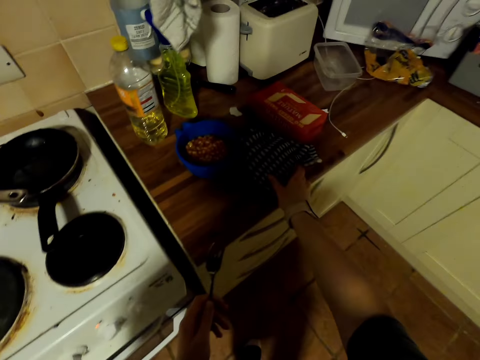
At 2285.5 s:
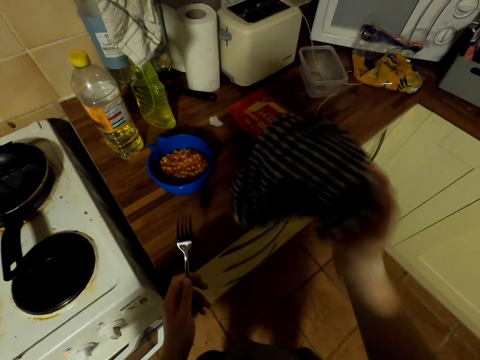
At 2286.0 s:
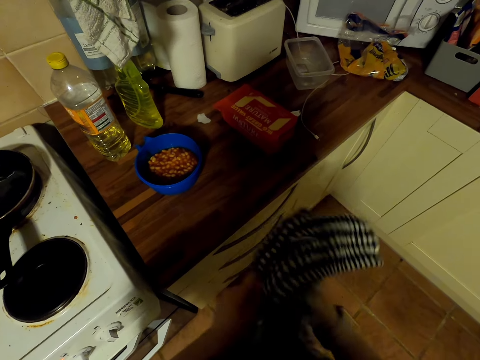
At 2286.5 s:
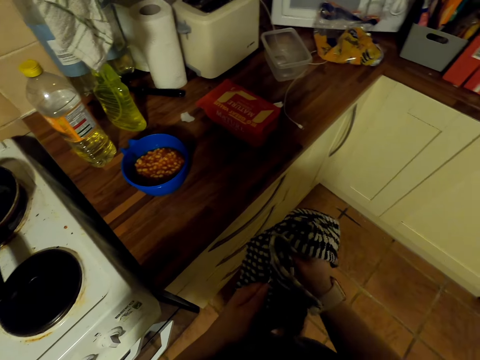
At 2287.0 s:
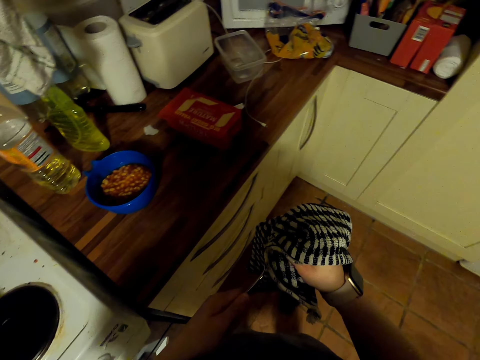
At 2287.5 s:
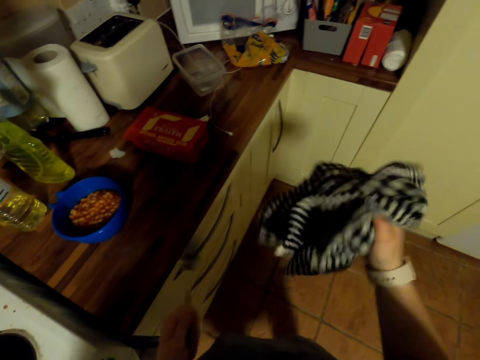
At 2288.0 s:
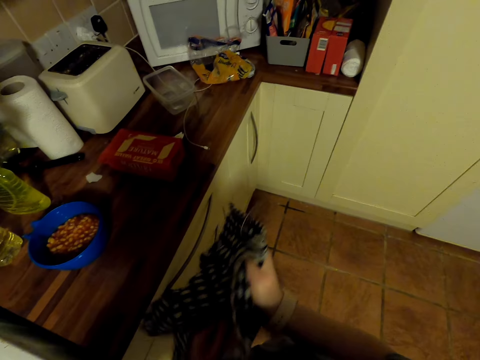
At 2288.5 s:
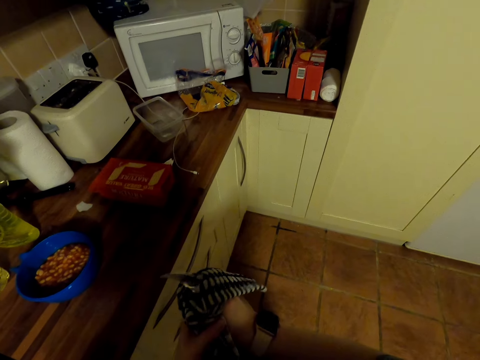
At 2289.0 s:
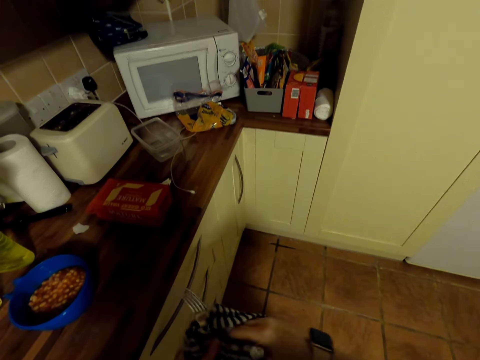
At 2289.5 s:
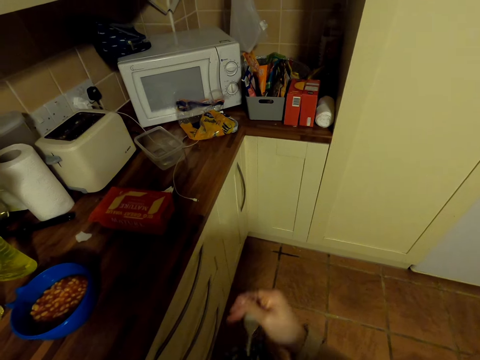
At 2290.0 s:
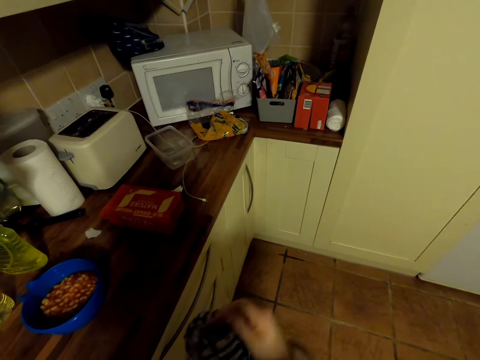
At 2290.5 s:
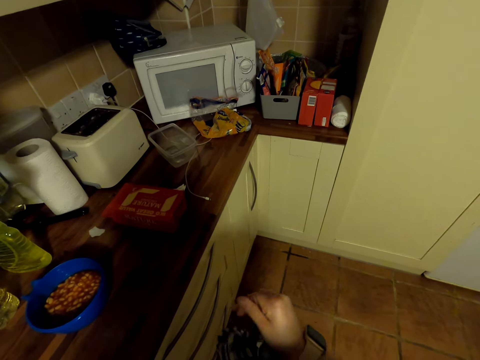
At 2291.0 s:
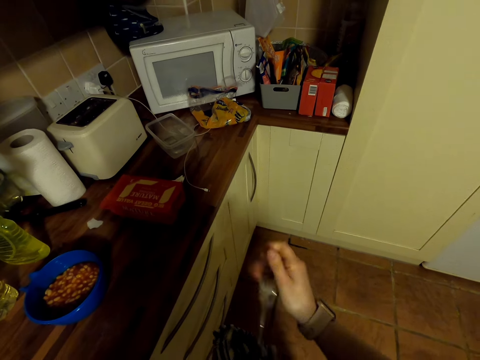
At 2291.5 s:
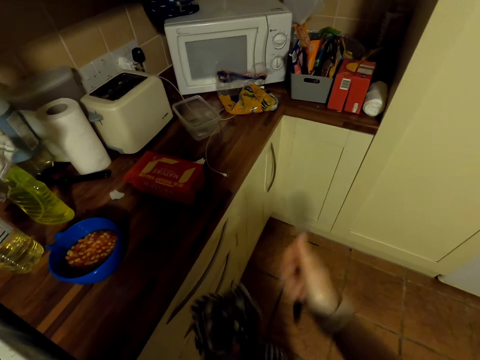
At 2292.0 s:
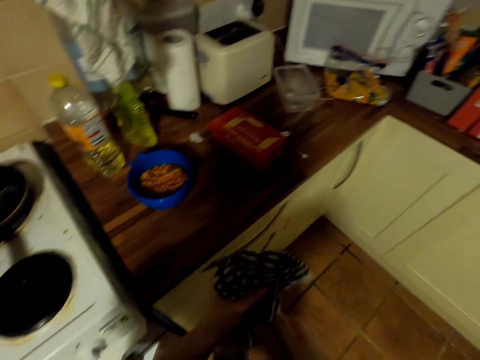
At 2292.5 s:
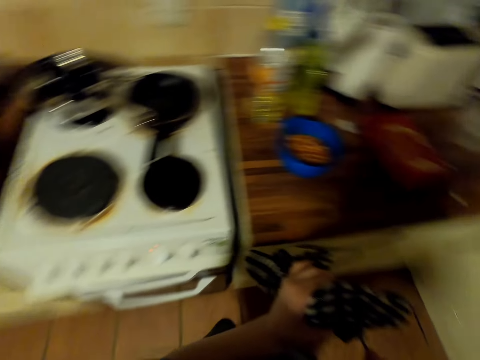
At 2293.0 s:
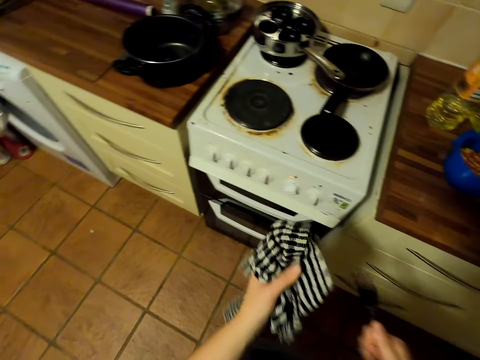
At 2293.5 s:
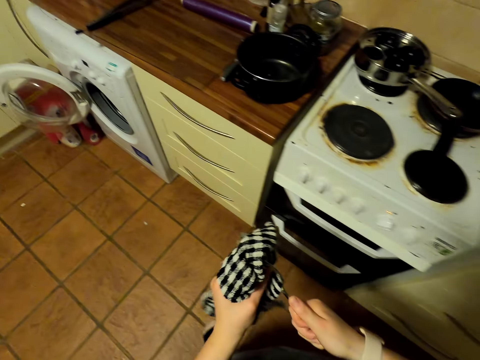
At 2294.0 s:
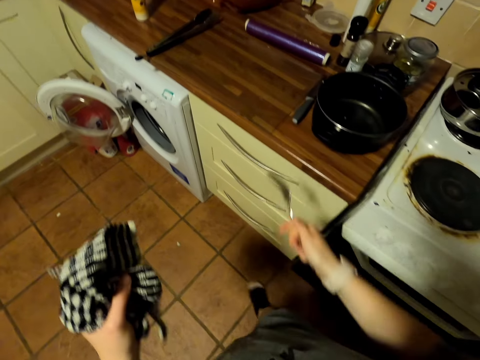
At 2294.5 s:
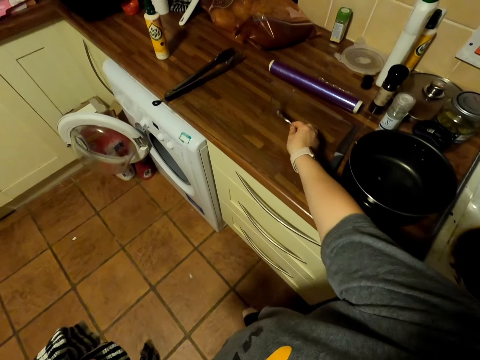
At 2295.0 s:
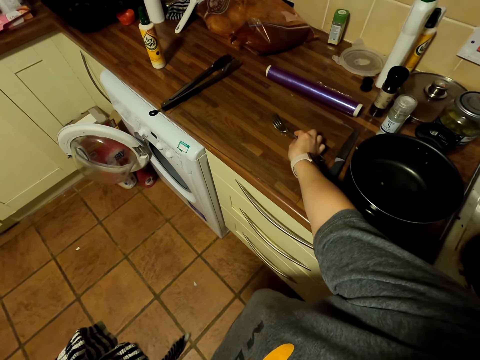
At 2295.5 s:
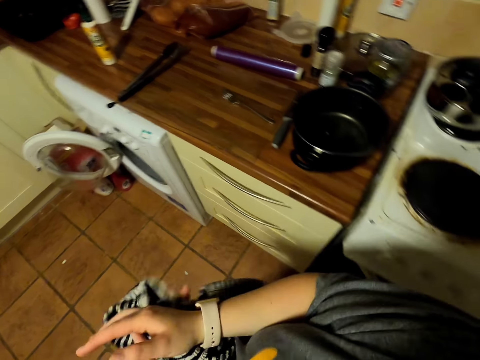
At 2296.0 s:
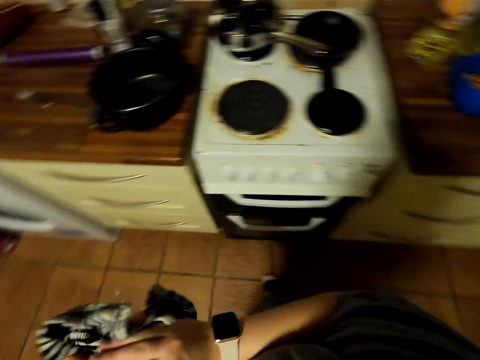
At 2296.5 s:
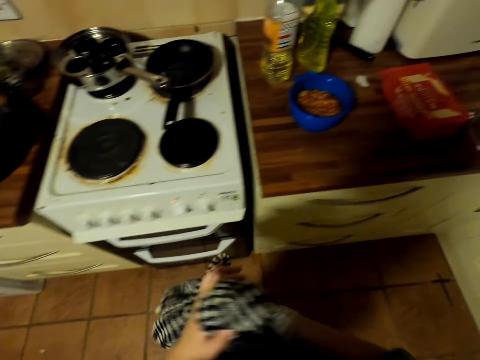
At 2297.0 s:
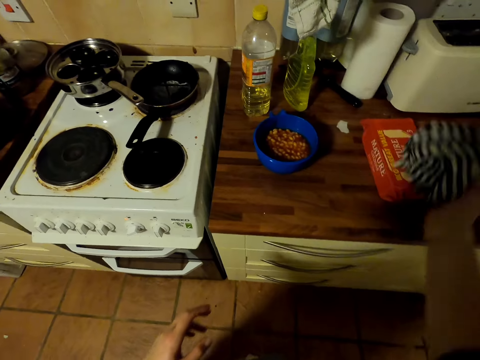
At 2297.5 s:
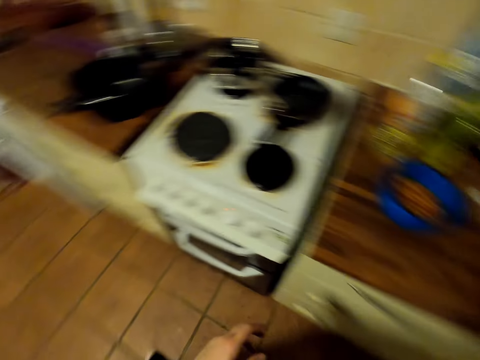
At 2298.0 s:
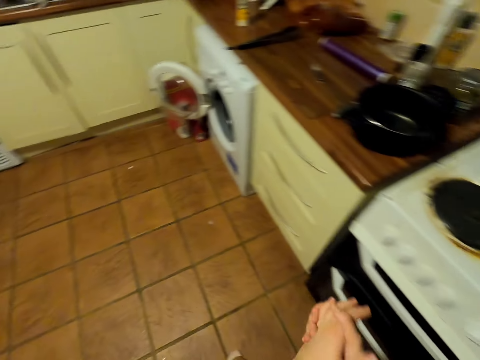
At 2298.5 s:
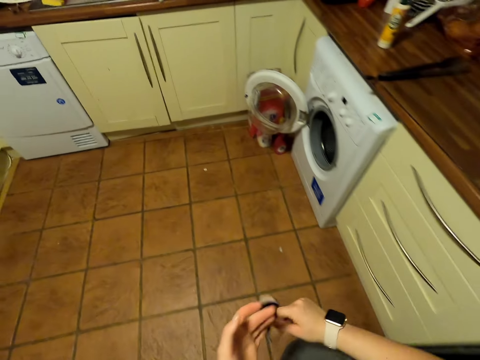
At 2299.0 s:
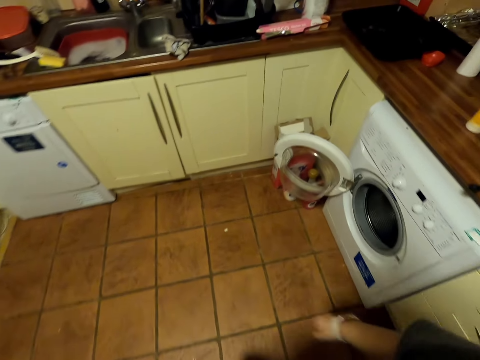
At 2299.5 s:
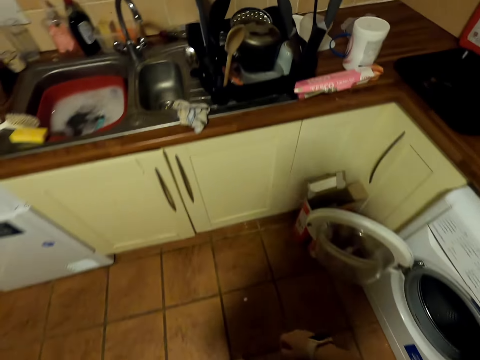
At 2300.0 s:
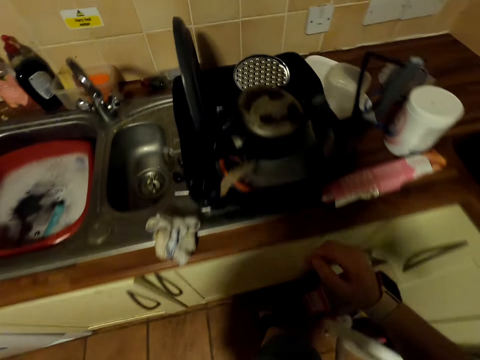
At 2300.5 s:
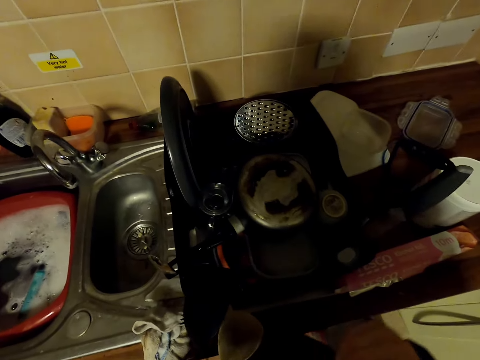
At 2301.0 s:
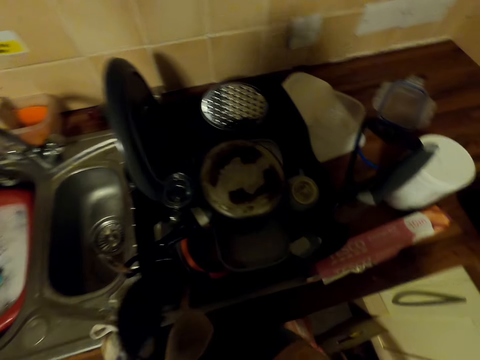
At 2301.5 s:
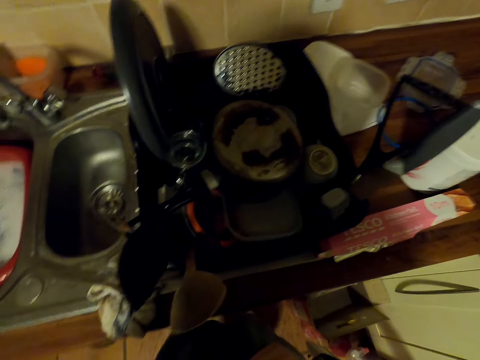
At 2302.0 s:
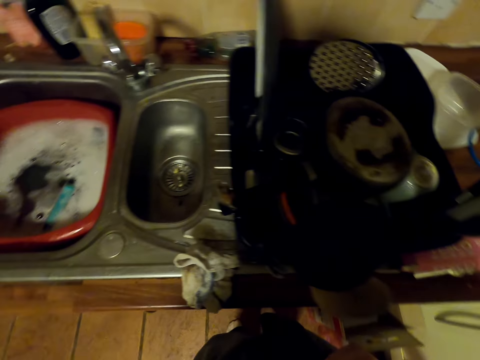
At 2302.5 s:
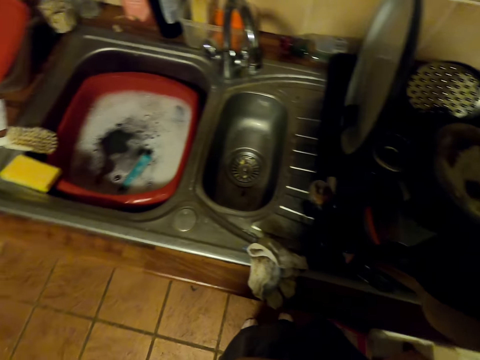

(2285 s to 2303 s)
The camera wearer picks a kitchen towel on the countertop. They wipe a fork with the kitchen towel. They walk around. They put the fork on the countertop. They pick the fork on the countertop. They wipe hands with the kitchen towel. They walk around. They put the kitchen towel on the cheese. They walk in the kitchen. They join hands. They look around.

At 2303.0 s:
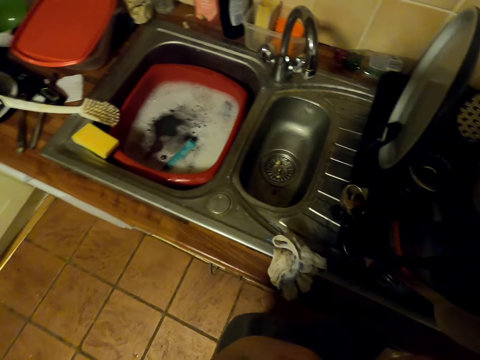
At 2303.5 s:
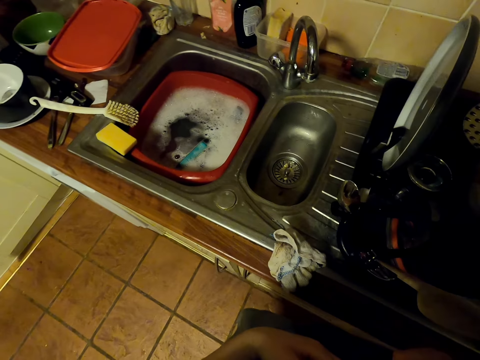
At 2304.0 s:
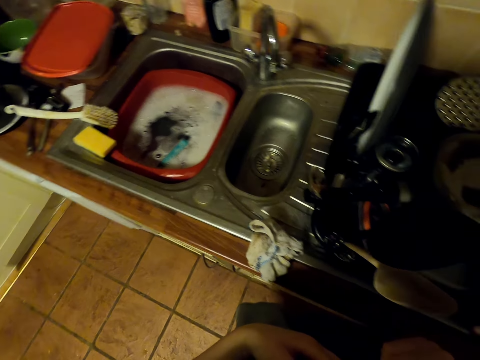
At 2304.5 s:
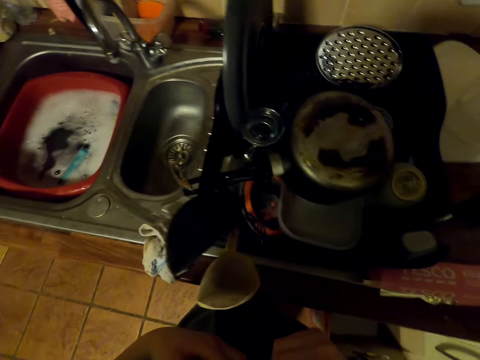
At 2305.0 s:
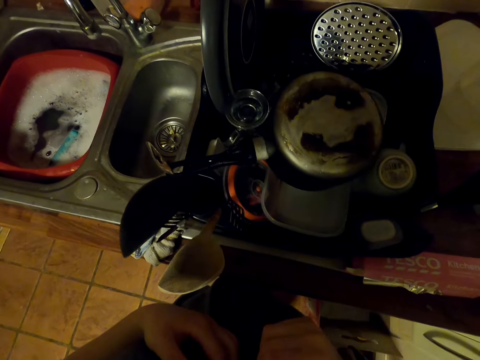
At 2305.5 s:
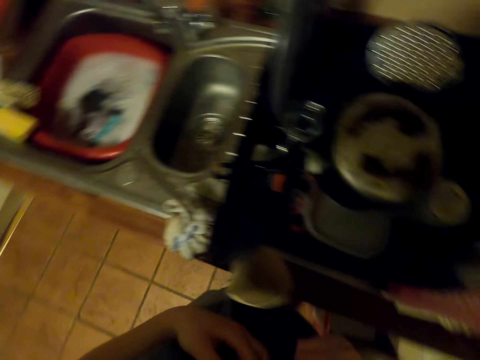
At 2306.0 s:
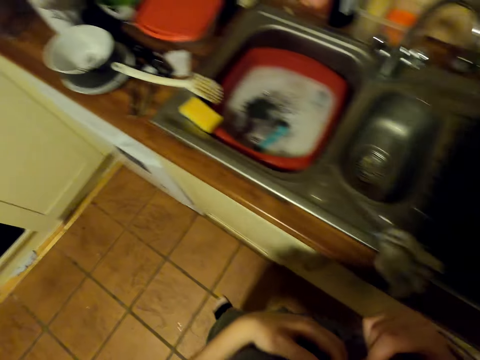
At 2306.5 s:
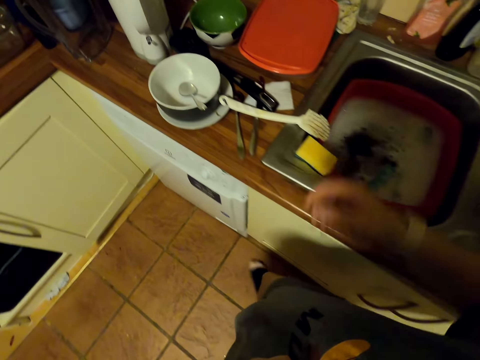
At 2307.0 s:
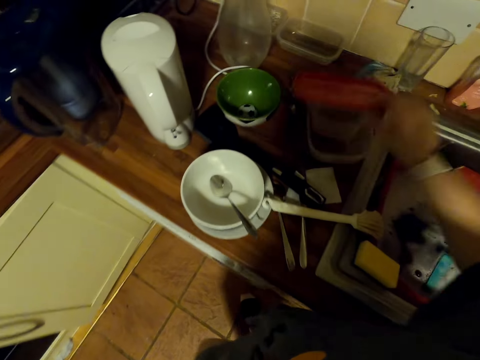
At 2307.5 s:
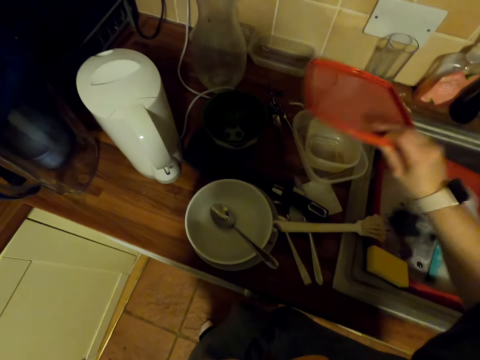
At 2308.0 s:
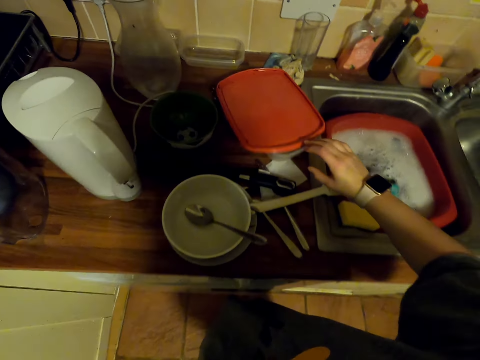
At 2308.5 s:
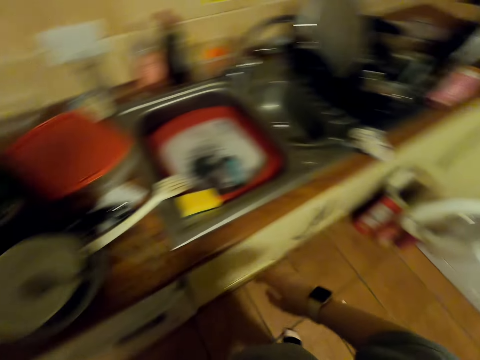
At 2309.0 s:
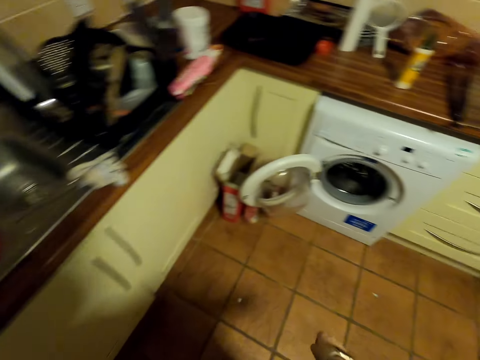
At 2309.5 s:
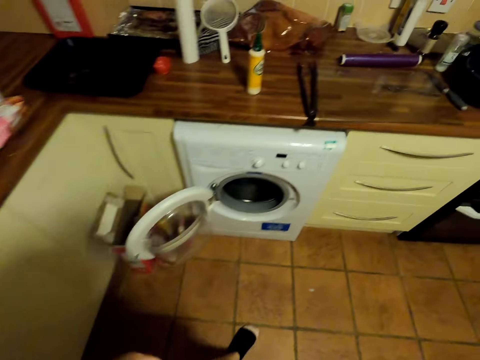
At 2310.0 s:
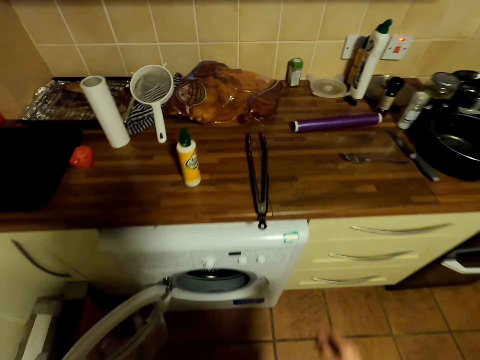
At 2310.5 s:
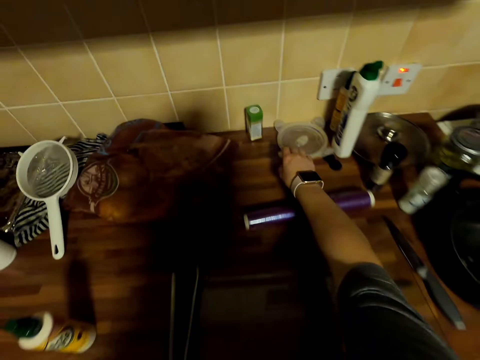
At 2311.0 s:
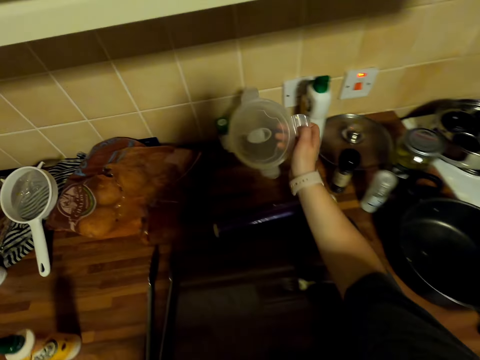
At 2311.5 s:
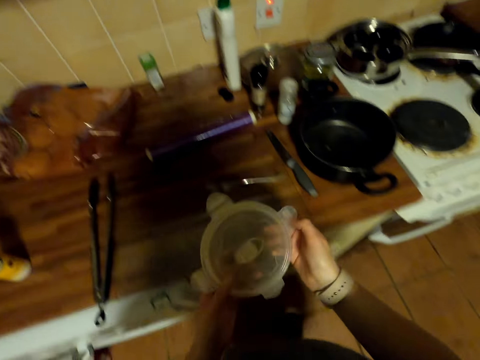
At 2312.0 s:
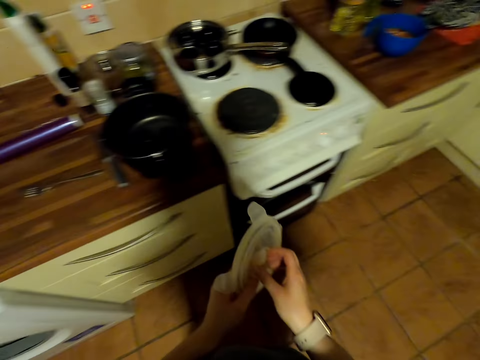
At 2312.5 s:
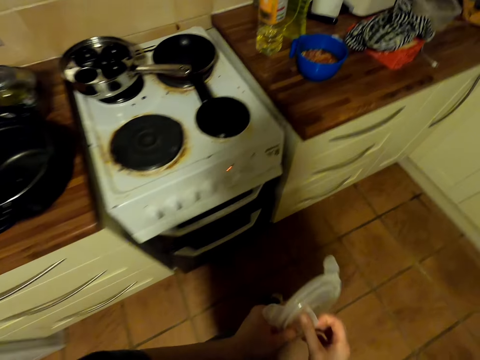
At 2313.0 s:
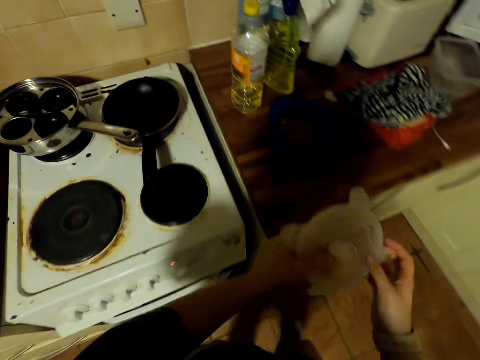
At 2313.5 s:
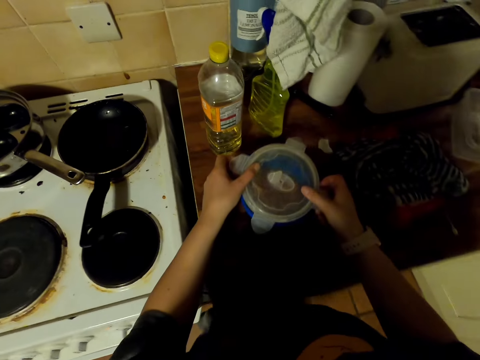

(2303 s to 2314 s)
The camera wearer walks in the kitchen. They move a dish lid on the dish rack. They walk in the kitchen. They pick a lid on the countertop. They walk around and adjust the lid.
